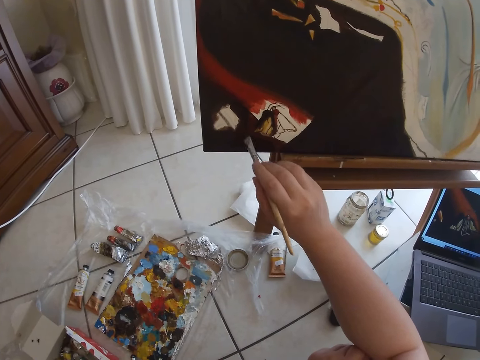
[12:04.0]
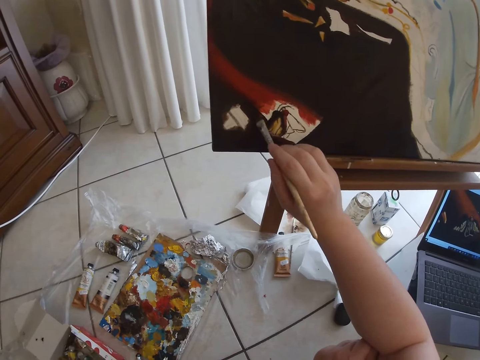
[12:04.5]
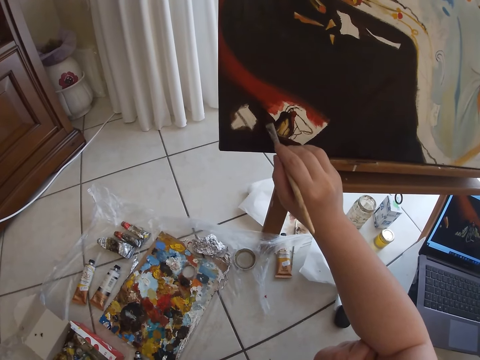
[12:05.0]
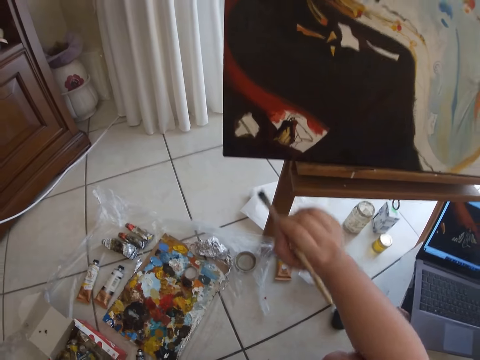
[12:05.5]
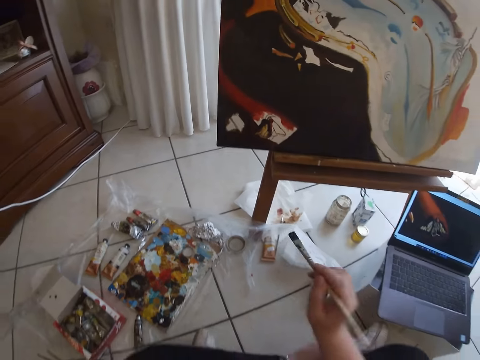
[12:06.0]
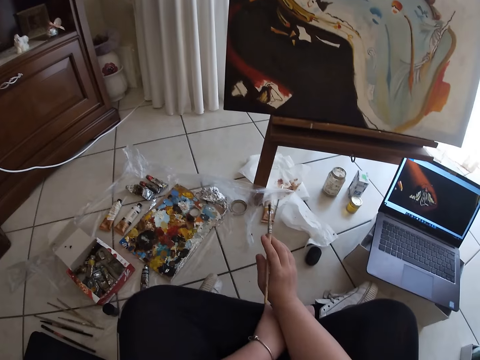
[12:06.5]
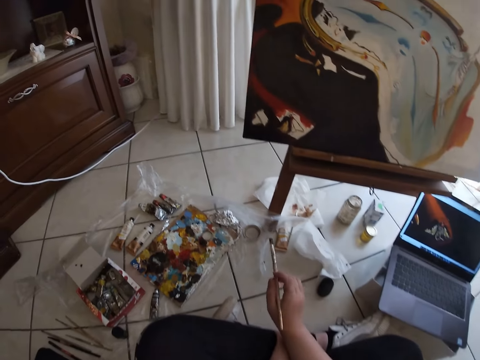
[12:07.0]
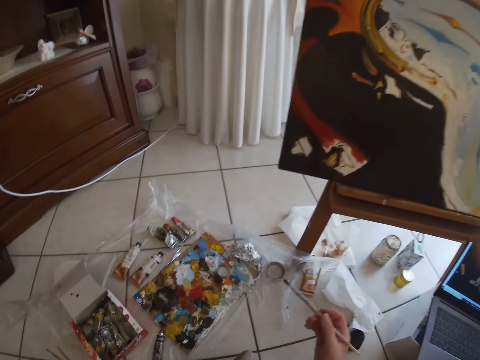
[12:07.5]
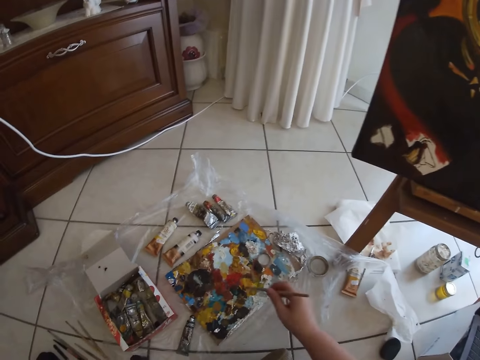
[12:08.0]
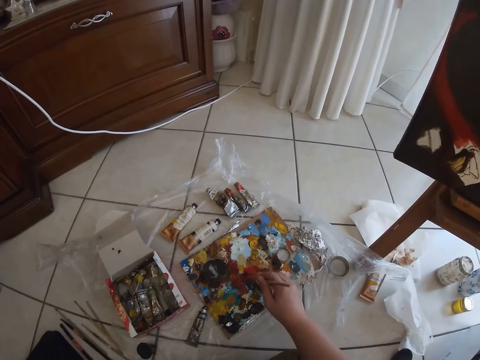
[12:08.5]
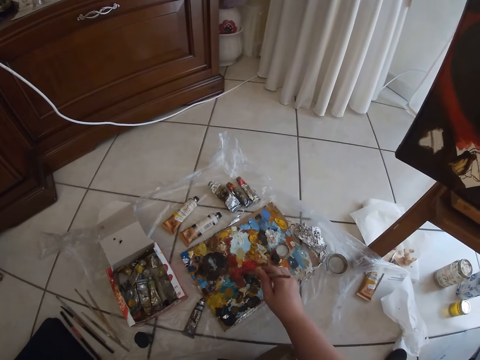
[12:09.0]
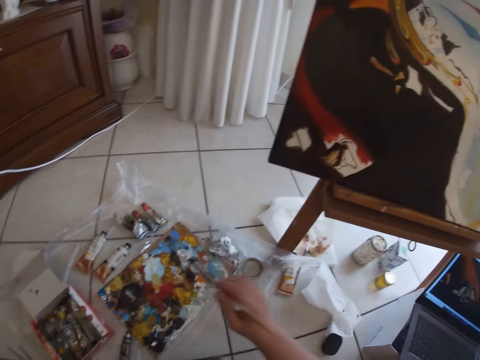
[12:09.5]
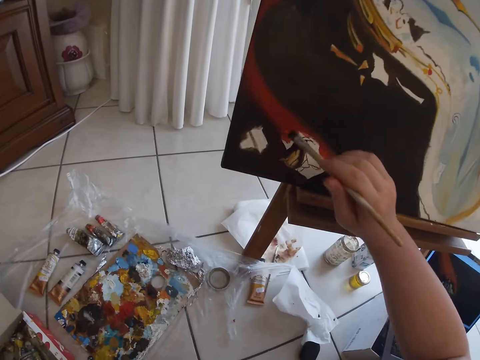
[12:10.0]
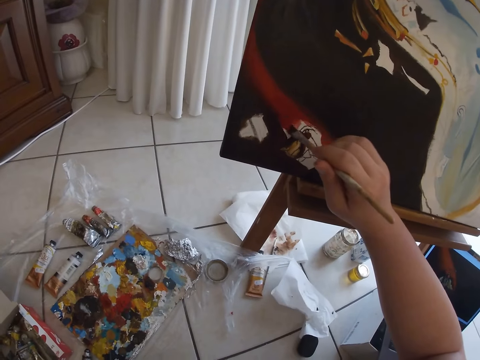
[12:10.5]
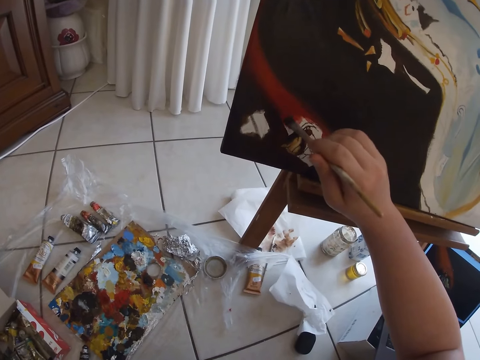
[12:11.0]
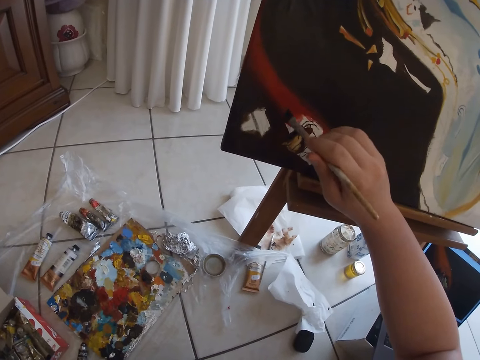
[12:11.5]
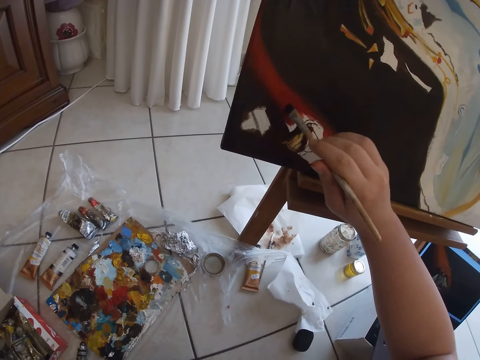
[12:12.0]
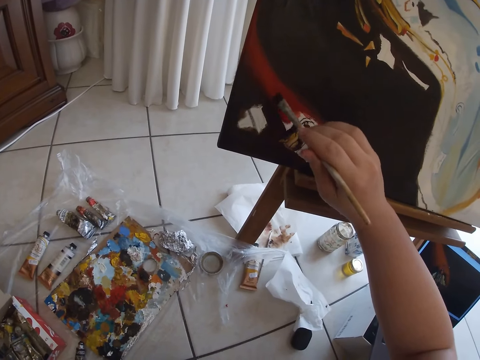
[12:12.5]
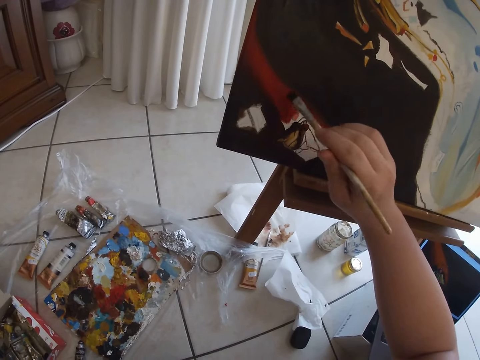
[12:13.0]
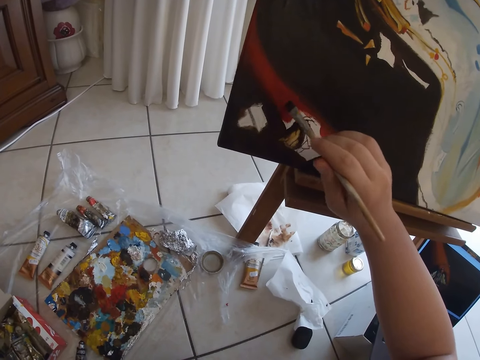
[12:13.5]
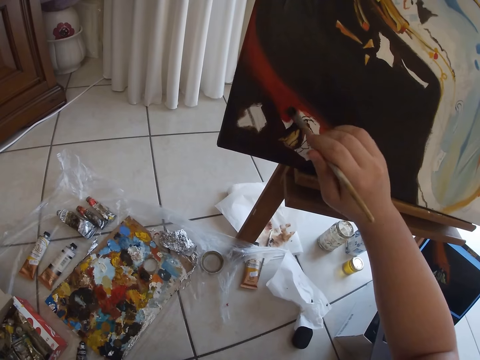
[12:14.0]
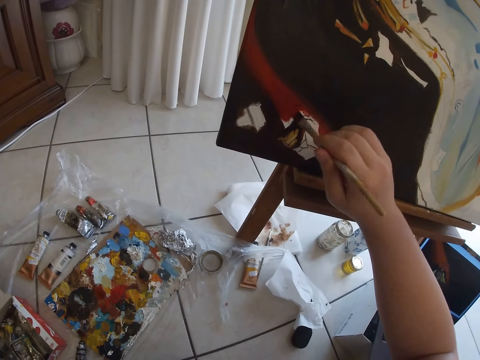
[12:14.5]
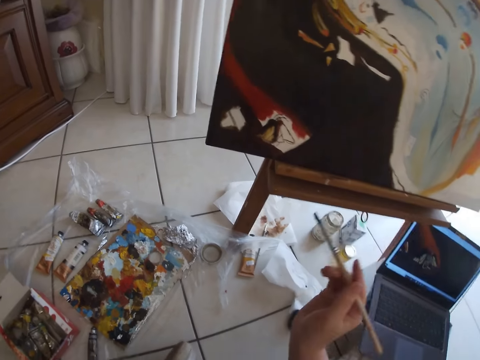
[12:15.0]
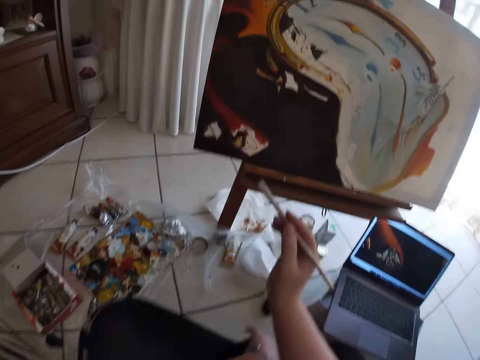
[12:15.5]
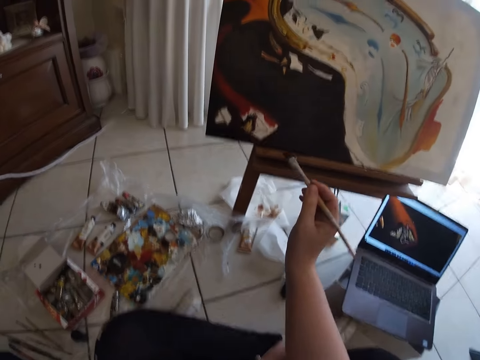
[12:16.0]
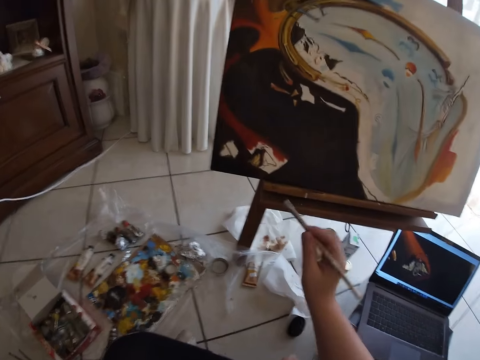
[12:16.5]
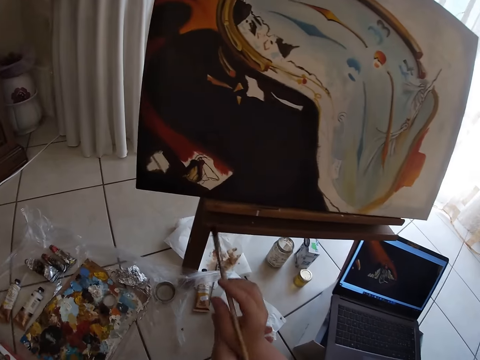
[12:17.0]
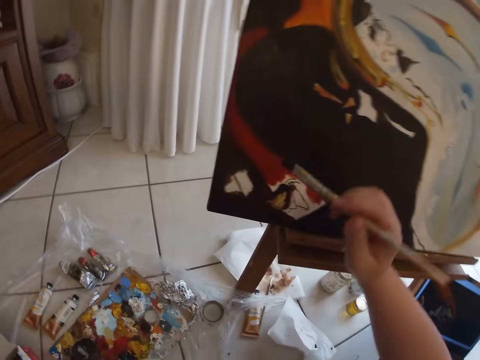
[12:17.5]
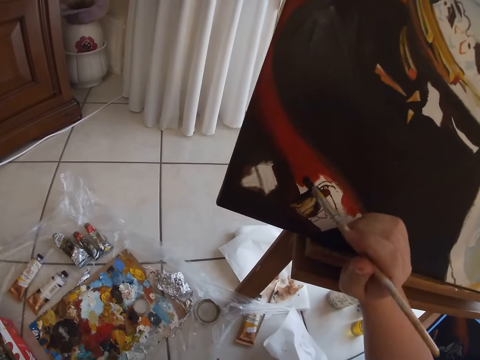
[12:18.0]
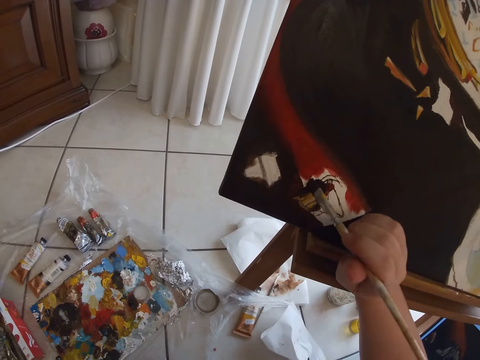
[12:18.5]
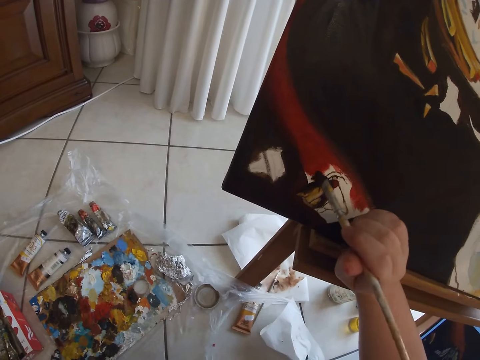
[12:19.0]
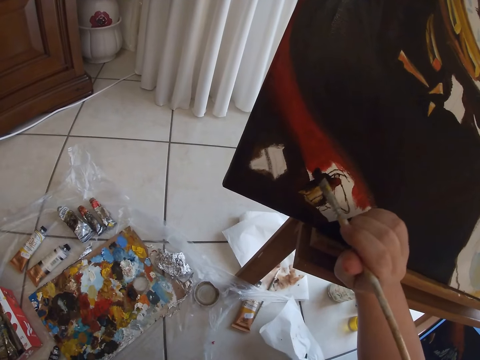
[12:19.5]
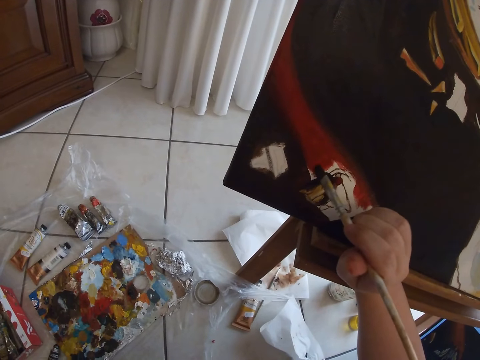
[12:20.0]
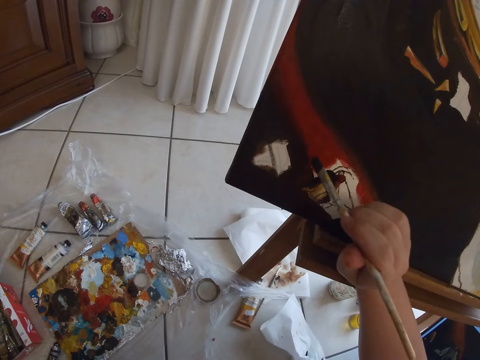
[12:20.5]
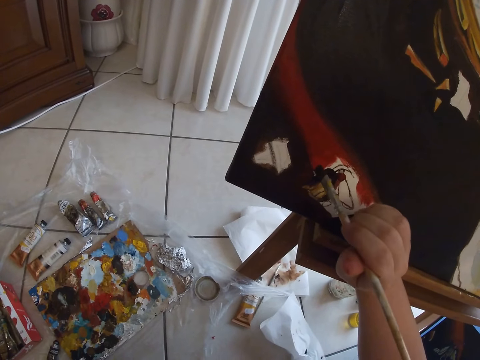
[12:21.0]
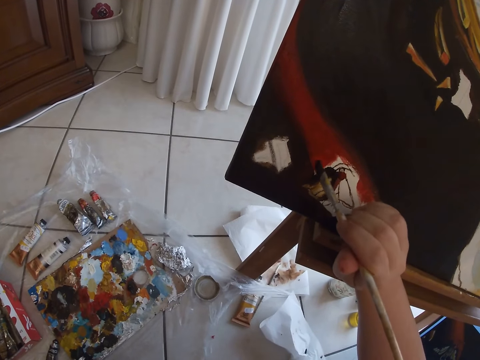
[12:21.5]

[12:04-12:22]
The camera wearer removes the paint brush from the painting. He dips the painting brush in his right hand on a paint on the floor. He paints wall art on a table with the painting brush in his right hand. He removes the paint brush from the painting. He paints the wall art using the paint brush.

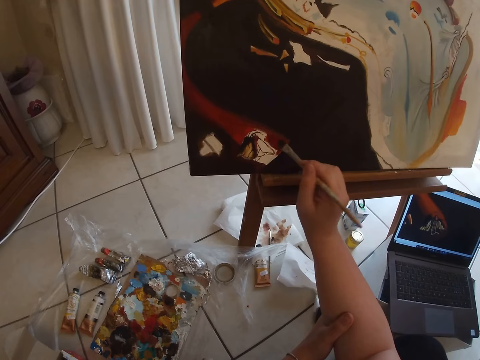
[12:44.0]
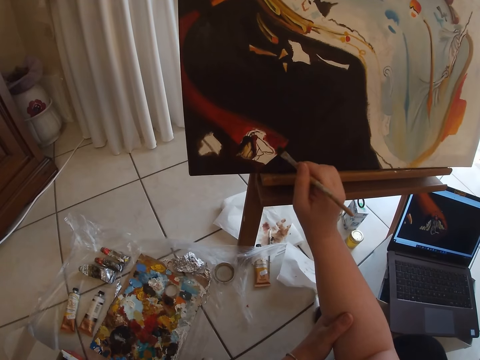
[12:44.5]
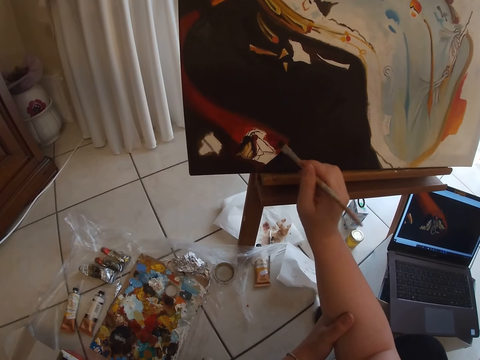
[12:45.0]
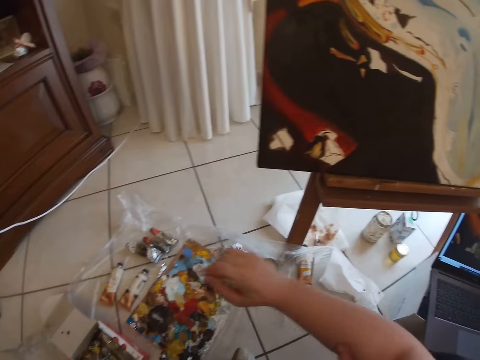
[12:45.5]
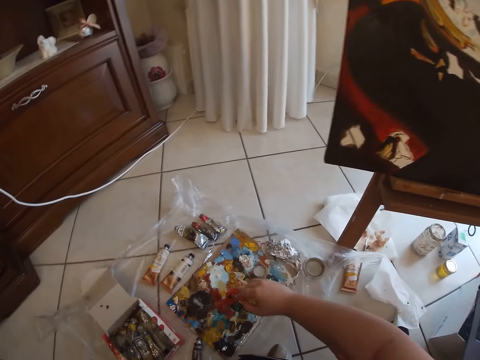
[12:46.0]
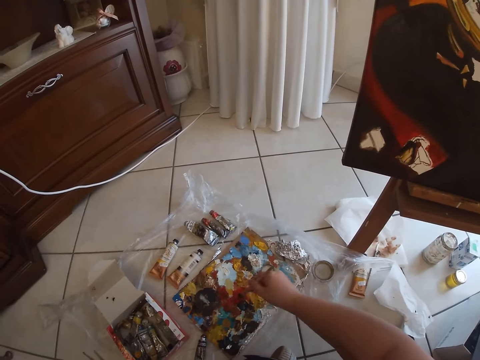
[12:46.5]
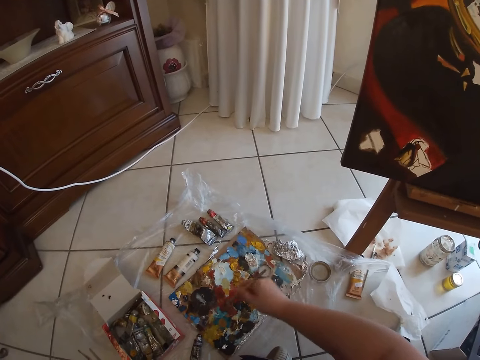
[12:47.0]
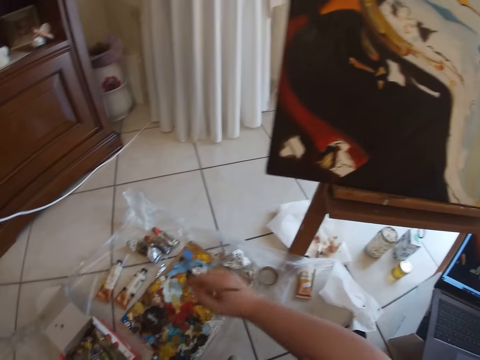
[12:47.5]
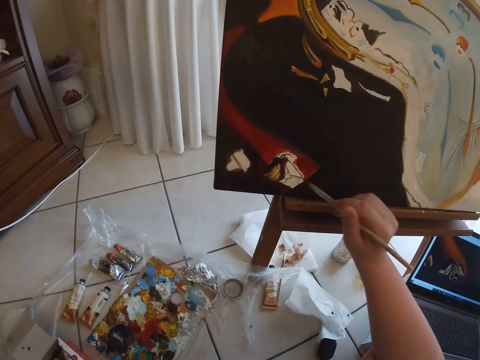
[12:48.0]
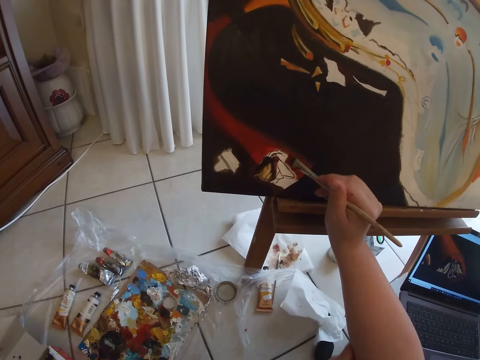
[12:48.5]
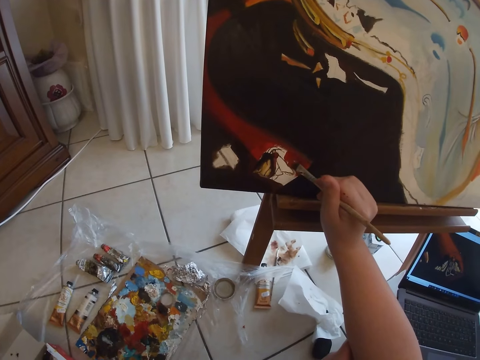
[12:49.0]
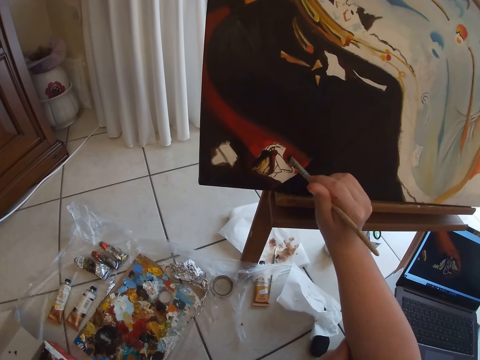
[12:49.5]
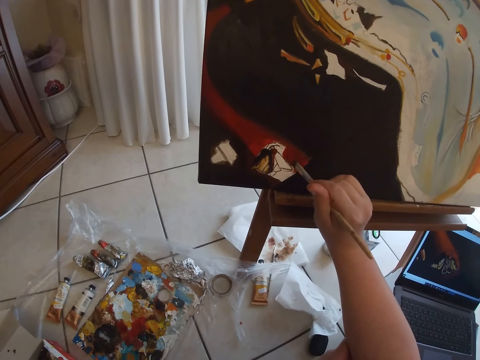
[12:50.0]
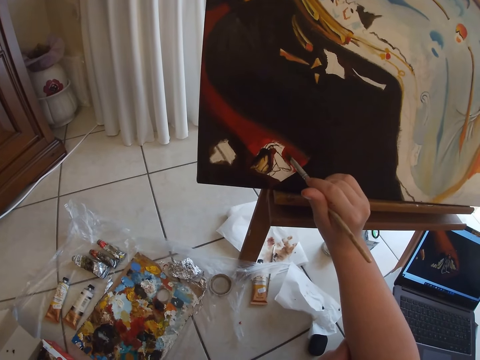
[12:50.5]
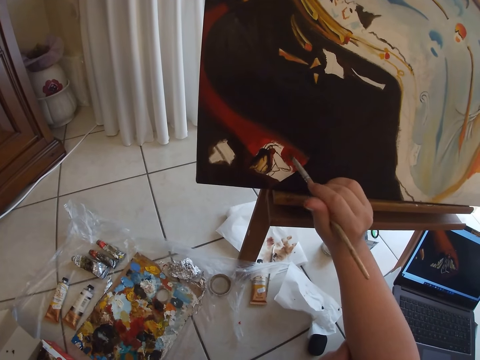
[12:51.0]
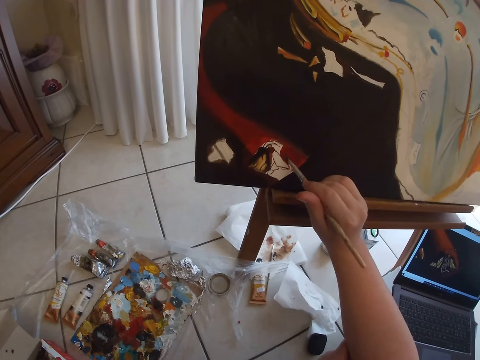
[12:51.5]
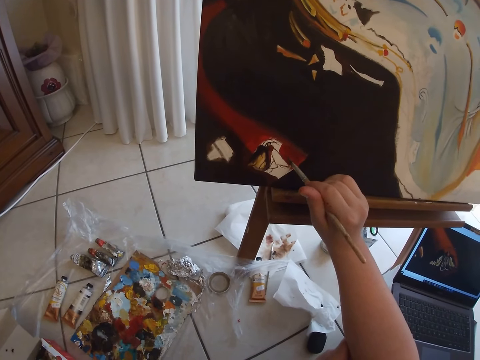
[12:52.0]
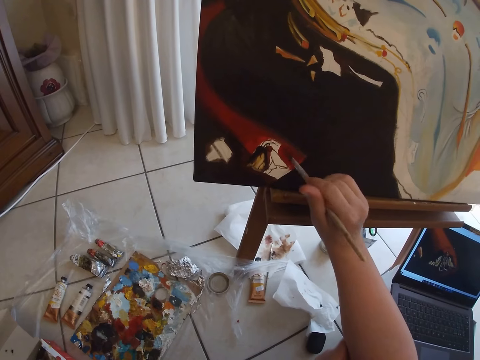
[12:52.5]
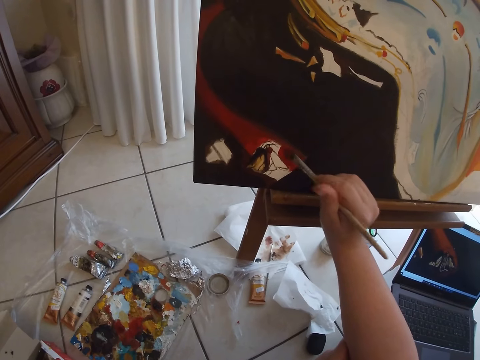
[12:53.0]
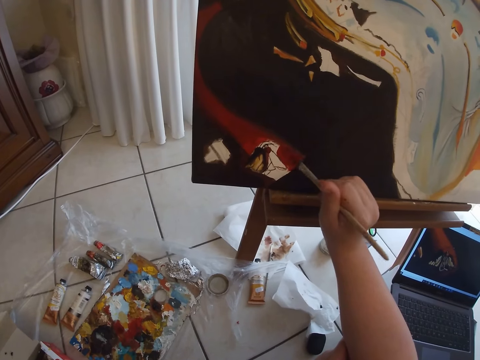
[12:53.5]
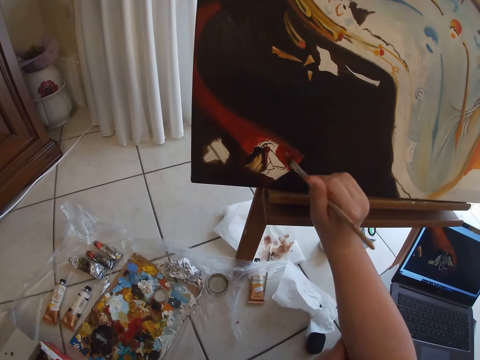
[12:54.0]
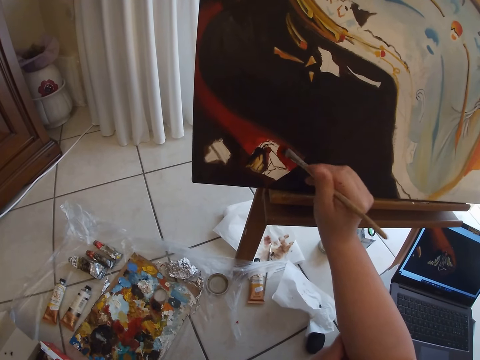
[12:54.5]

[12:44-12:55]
The camera wearer dips the painting brush in his right hand on a paint on the floor. He paints wall art on a table with the painting brush in his right hand.
